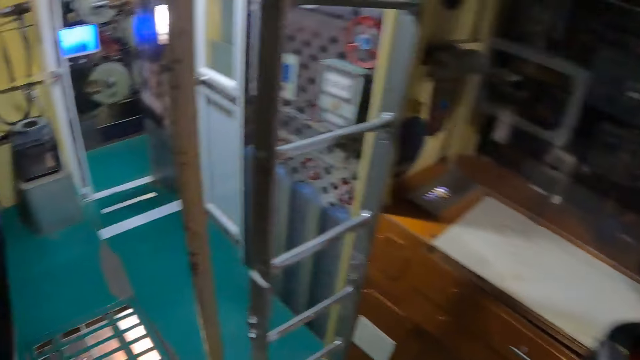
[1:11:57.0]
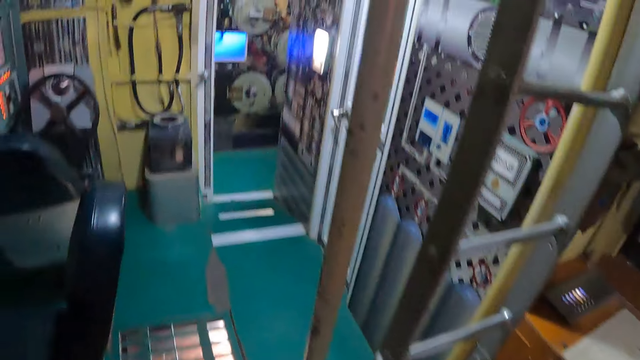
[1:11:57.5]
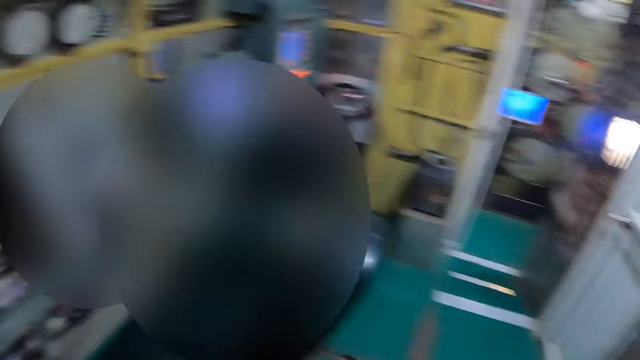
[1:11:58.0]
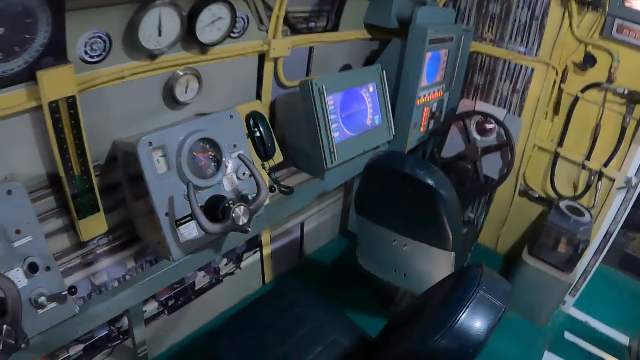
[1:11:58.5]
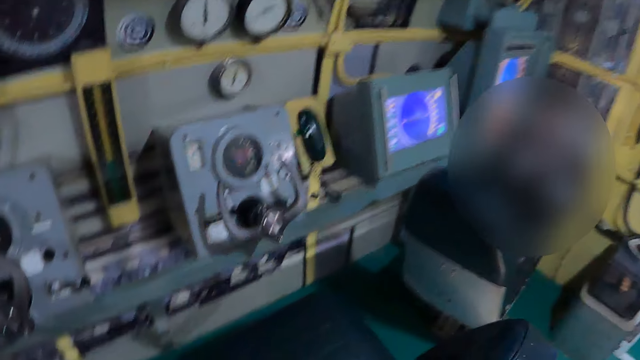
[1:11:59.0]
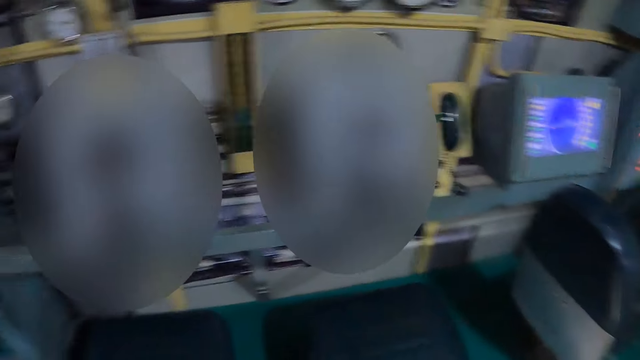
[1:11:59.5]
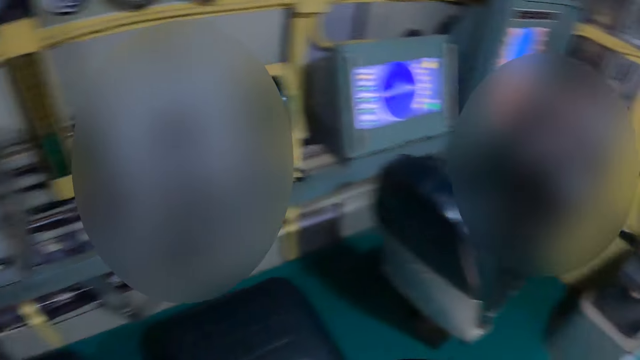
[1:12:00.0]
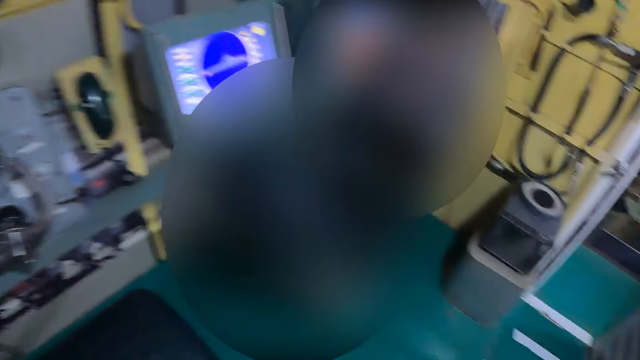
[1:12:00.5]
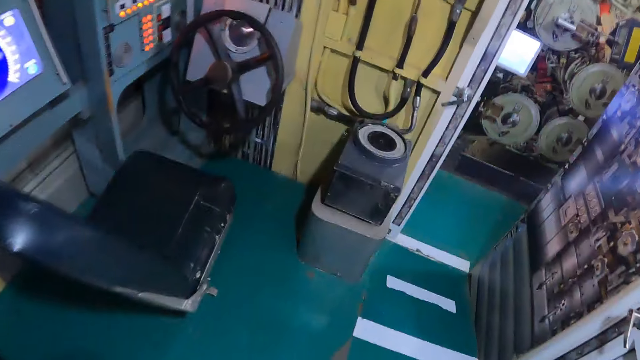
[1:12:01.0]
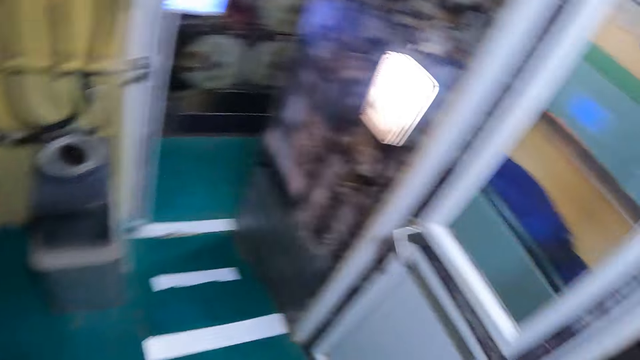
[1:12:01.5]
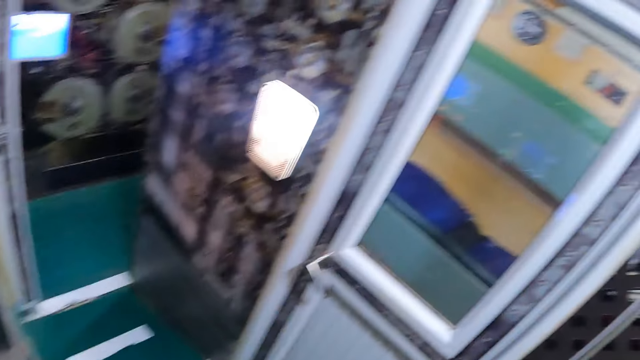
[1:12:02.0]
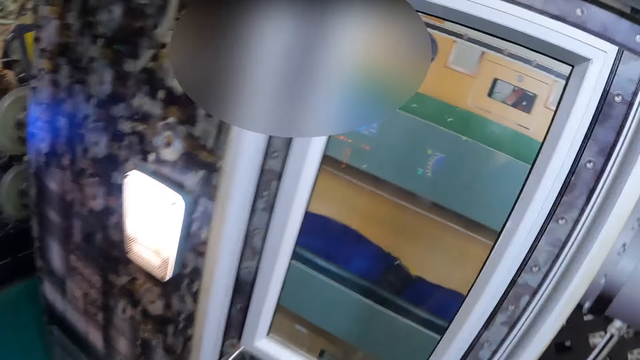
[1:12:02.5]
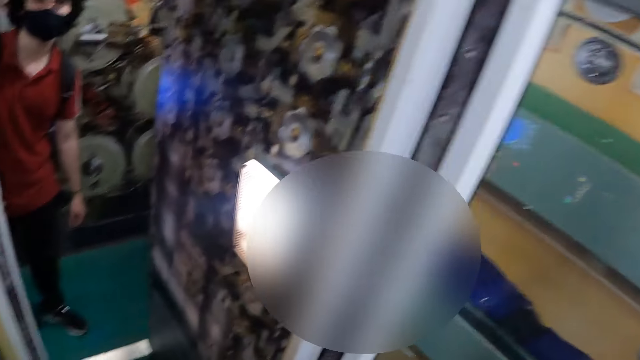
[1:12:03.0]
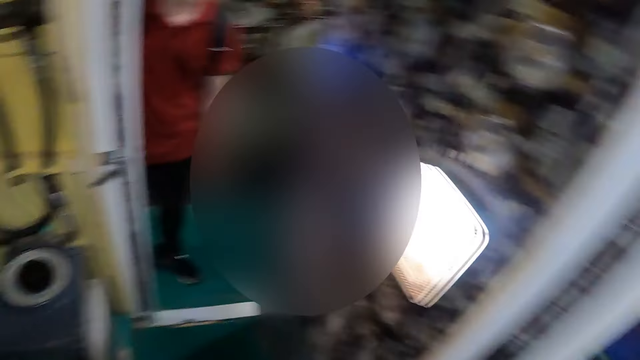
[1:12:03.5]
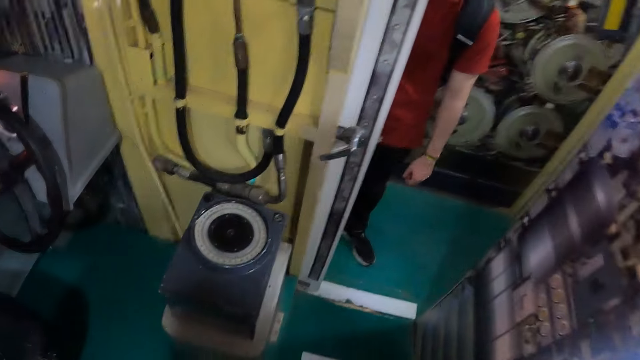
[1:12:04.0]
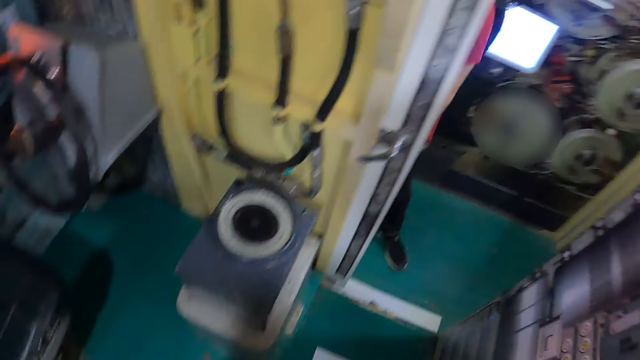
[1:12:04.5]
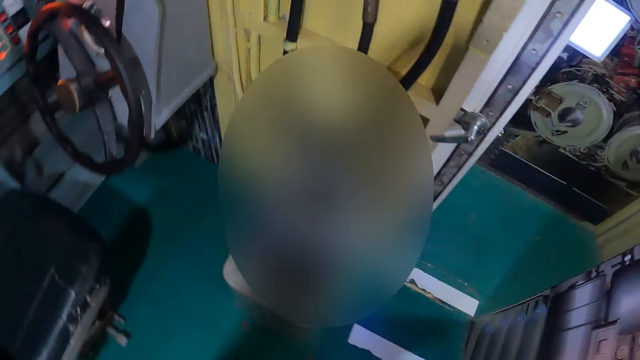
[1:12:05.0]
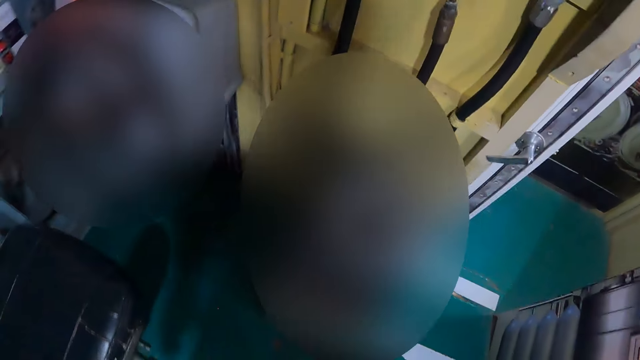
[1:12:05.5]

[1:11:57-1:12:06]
The camera wearer walks around the museum.

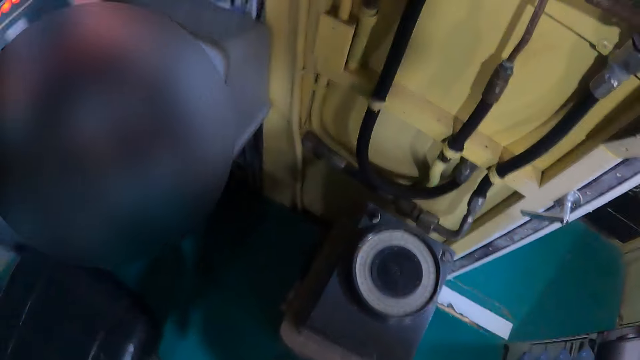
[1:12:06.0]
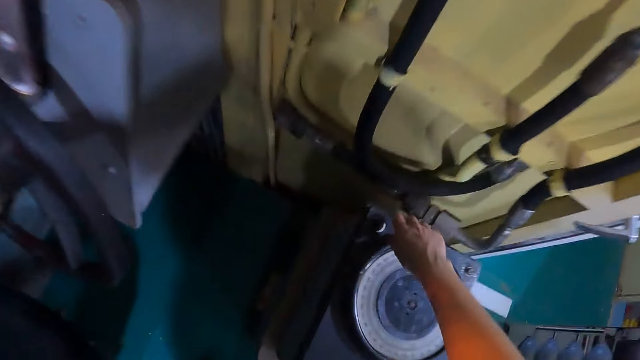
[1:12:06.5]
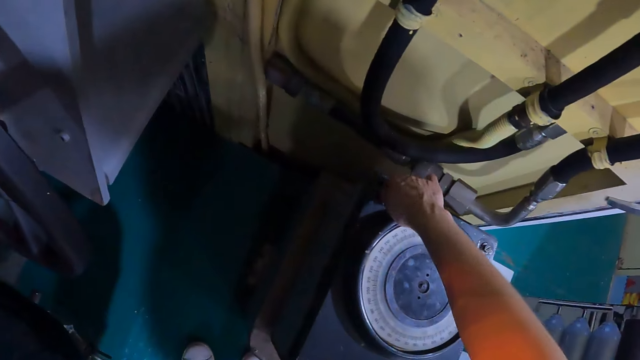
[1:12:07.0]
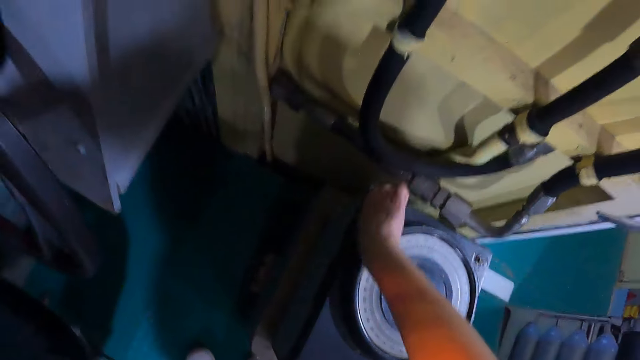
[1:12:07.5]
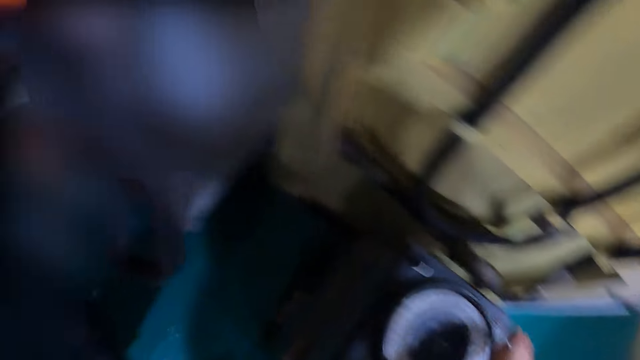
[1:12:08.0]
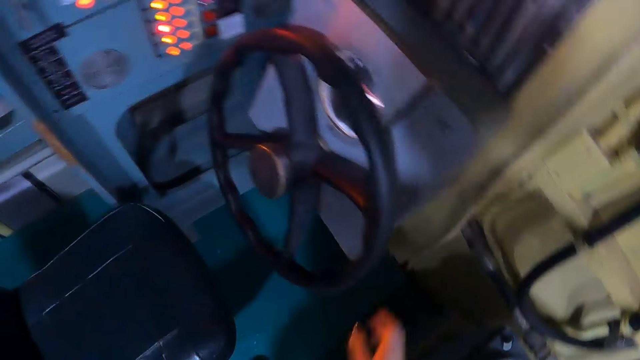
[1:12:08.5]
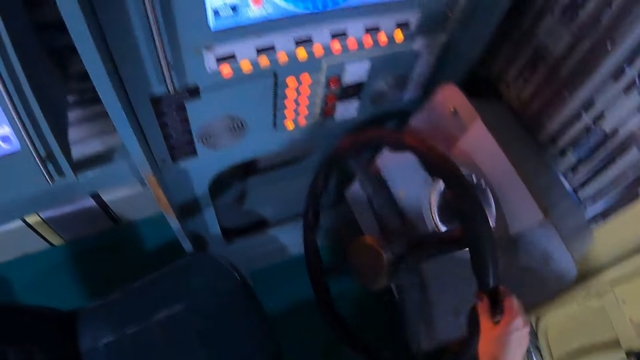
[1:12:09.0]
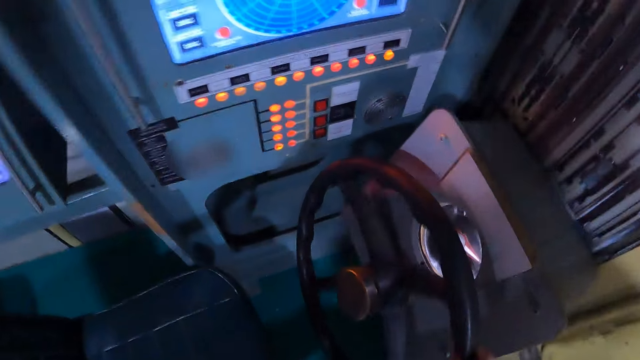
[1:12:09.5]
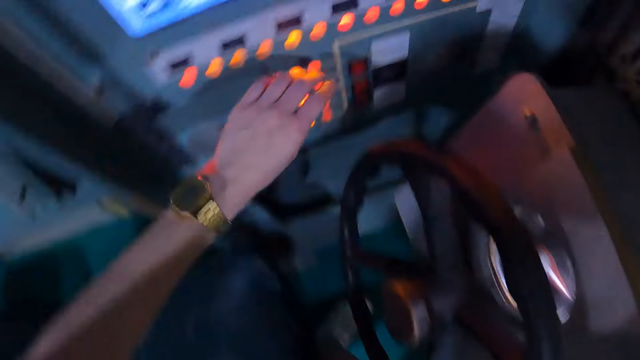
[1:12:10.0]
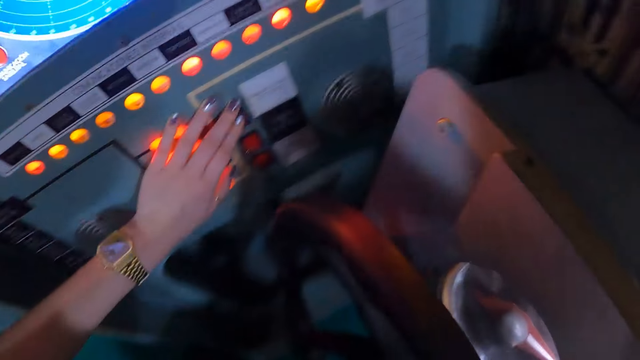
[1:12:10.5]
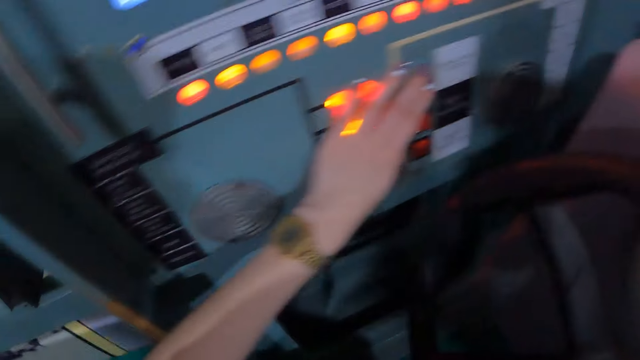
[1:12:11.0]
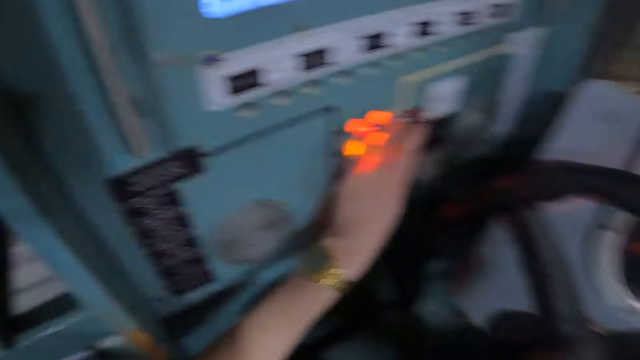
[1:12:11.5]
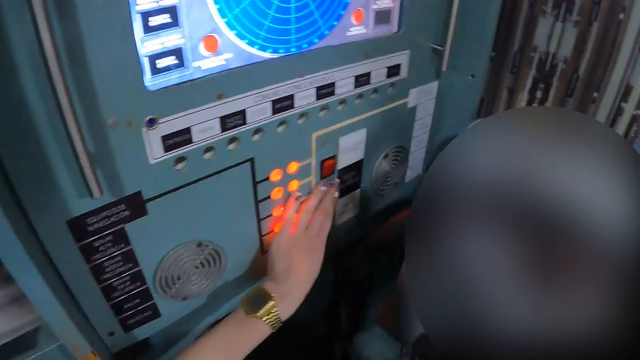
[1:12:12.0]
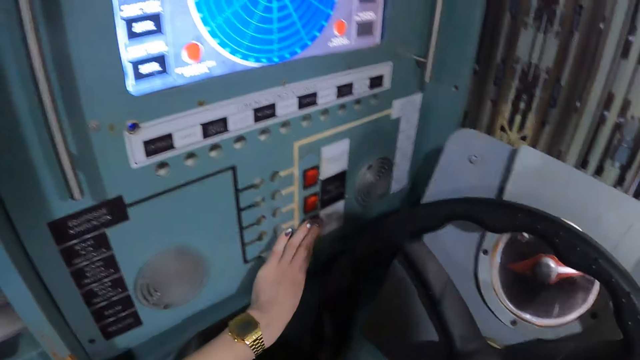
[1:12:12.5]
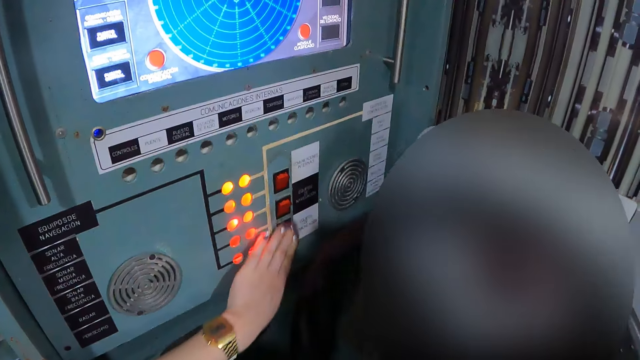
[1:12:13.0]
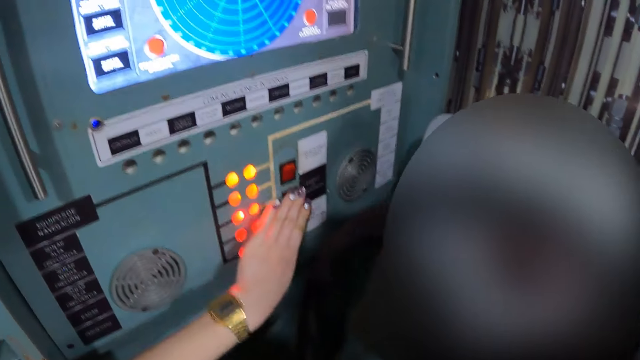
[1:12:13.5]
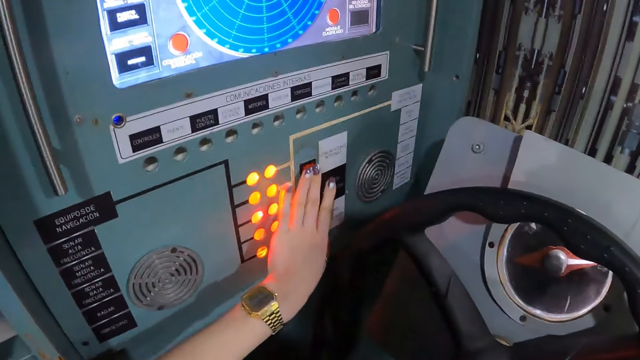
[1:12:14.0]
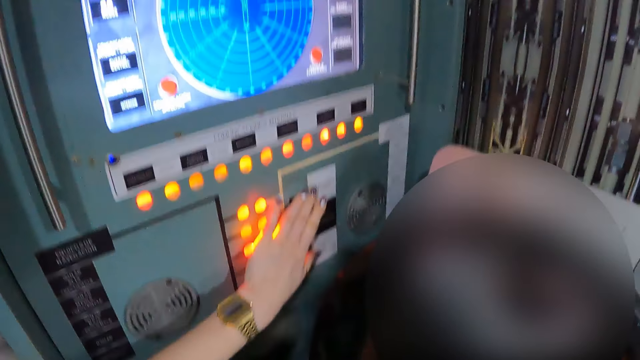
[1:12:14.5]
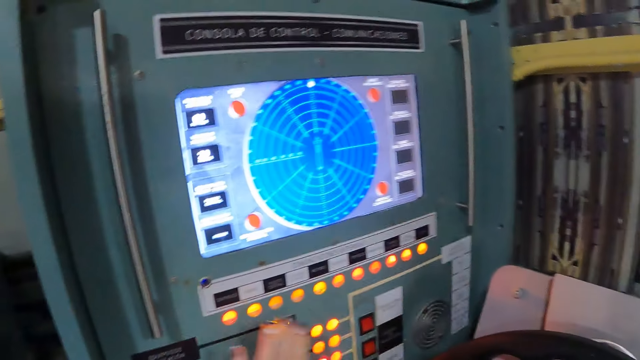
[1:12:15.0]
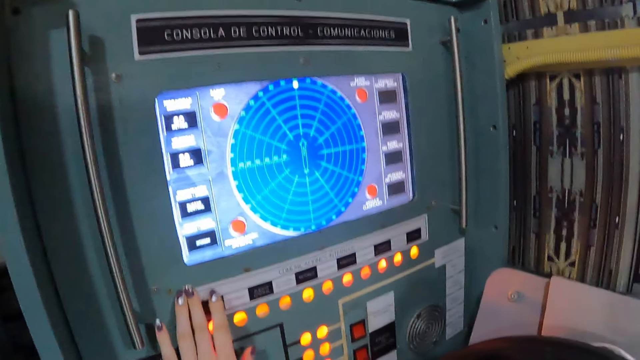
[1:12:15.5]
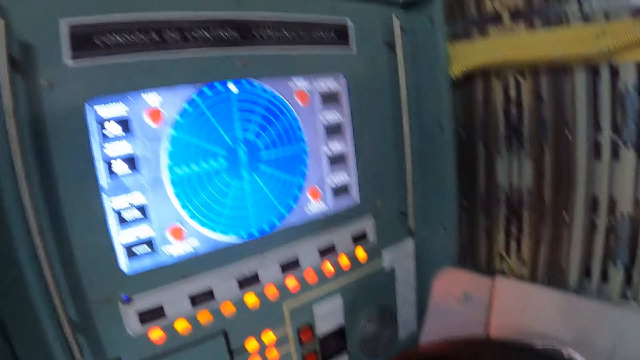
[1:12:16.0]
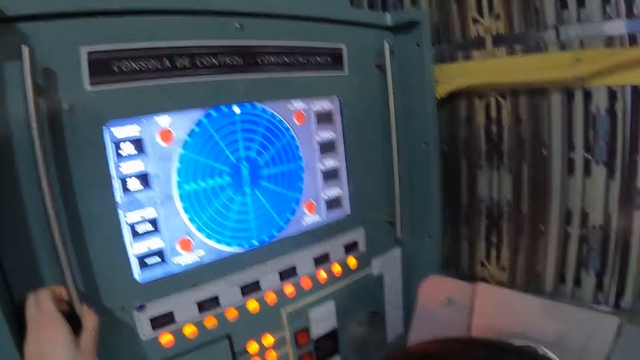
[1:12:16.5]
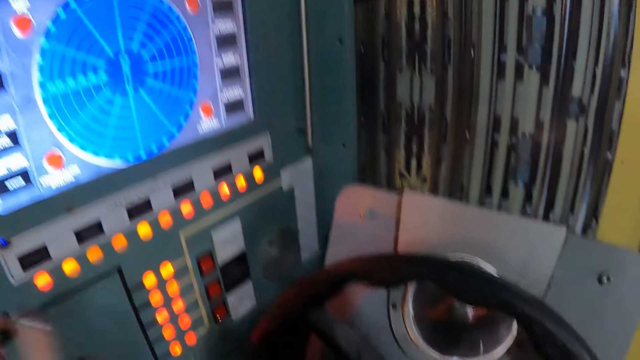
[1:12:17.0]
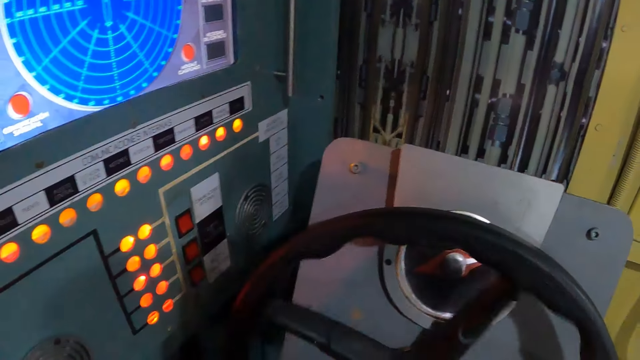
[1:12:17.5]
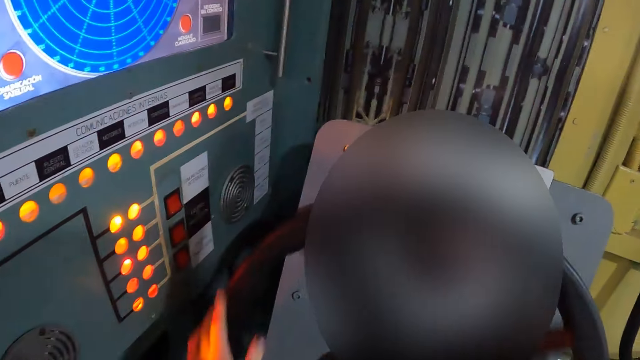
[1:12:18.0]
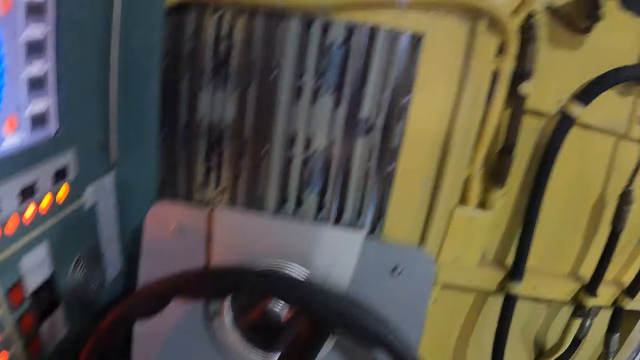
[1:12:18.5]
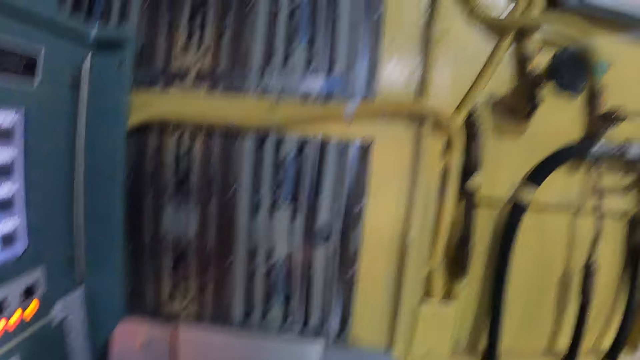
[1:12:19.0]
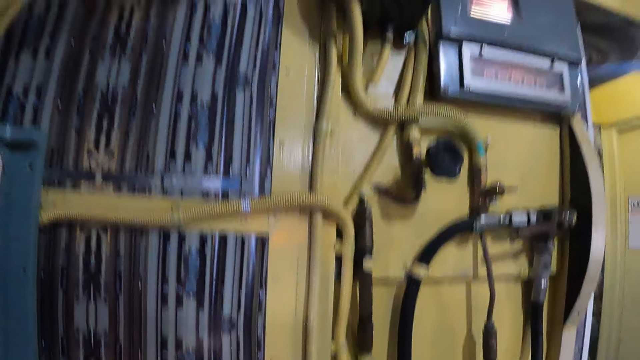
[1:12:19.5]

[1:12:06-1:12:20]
The camera wearer looks around the museum. They operate the machine. They turn the steering wheel. They press buttons on the dial. They operate the steering and move the steering.
